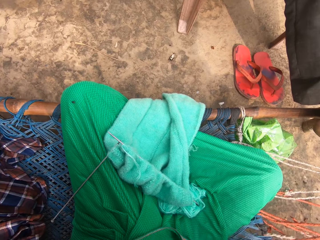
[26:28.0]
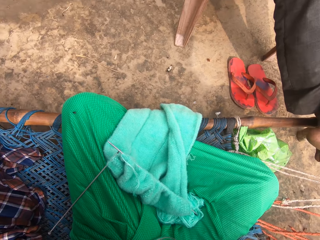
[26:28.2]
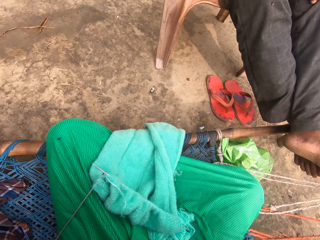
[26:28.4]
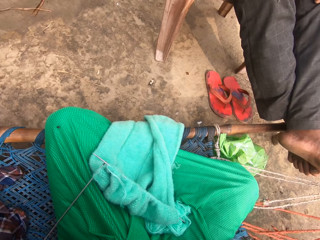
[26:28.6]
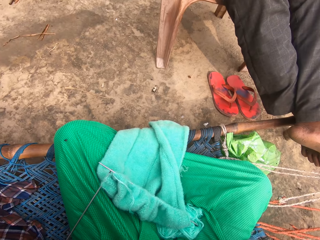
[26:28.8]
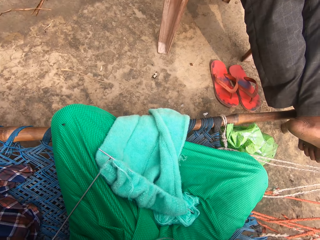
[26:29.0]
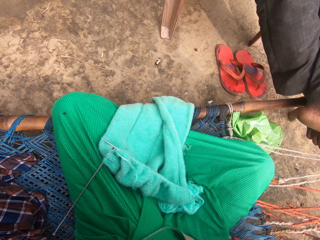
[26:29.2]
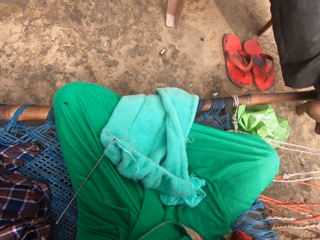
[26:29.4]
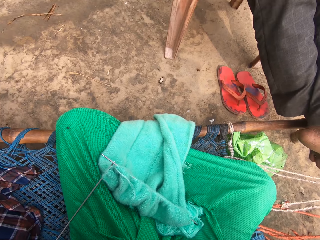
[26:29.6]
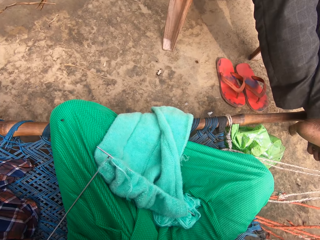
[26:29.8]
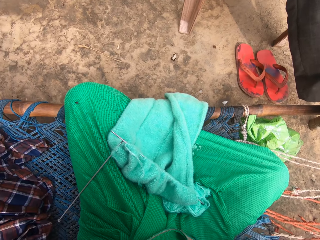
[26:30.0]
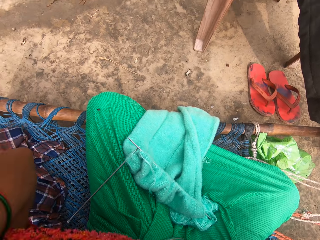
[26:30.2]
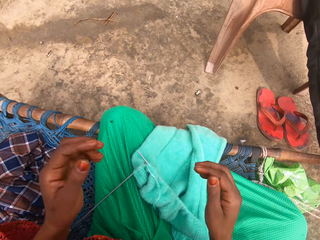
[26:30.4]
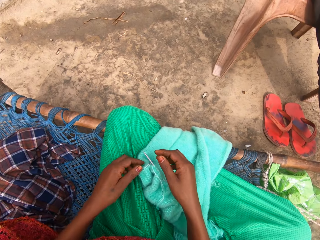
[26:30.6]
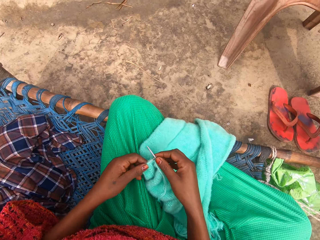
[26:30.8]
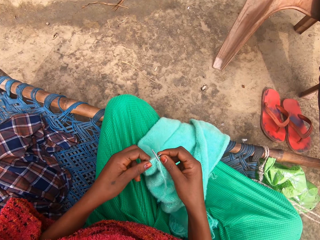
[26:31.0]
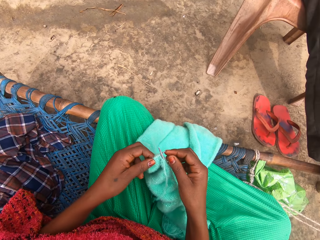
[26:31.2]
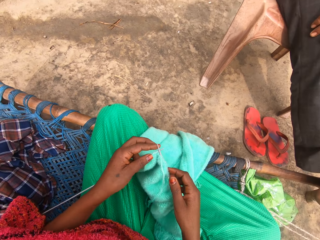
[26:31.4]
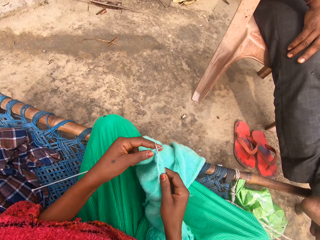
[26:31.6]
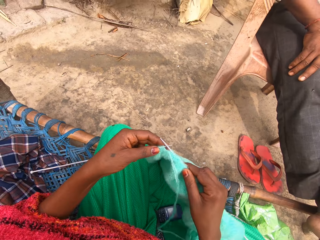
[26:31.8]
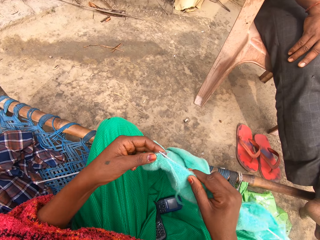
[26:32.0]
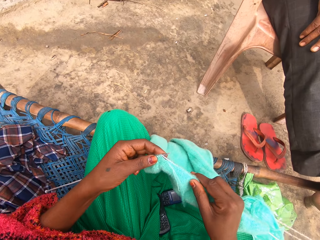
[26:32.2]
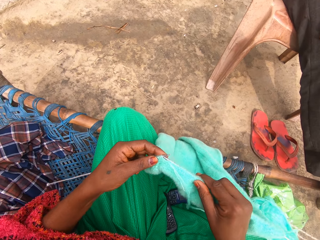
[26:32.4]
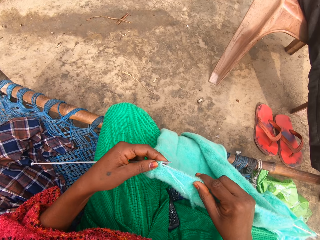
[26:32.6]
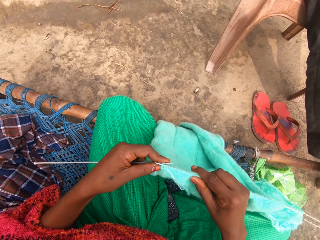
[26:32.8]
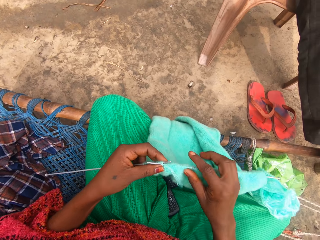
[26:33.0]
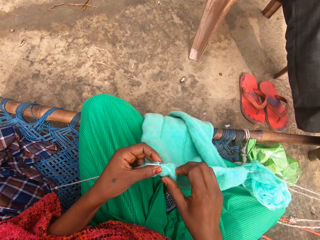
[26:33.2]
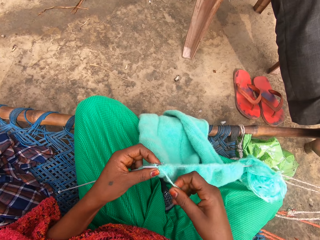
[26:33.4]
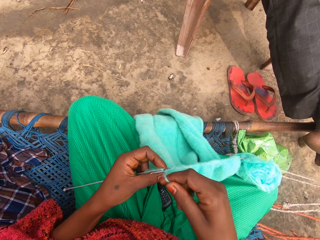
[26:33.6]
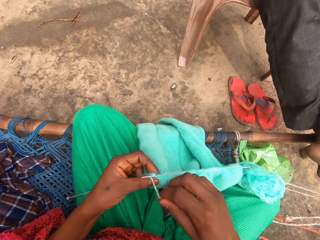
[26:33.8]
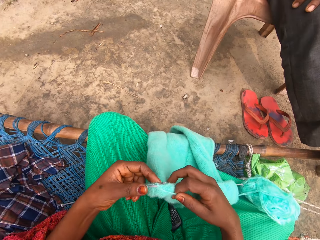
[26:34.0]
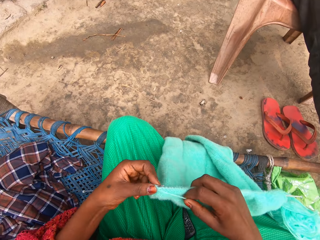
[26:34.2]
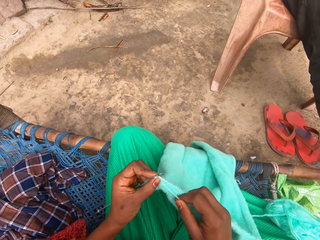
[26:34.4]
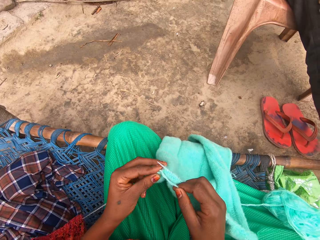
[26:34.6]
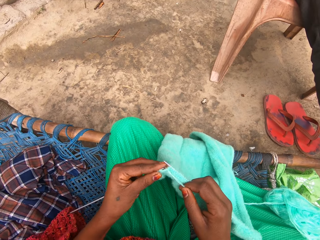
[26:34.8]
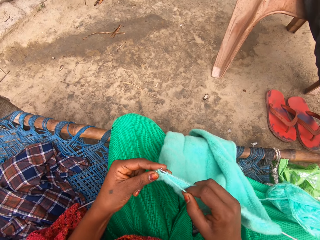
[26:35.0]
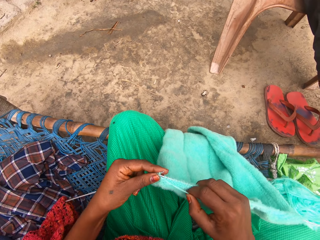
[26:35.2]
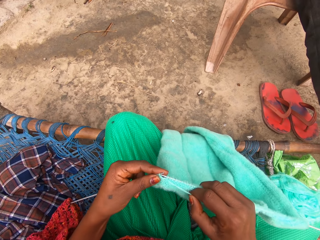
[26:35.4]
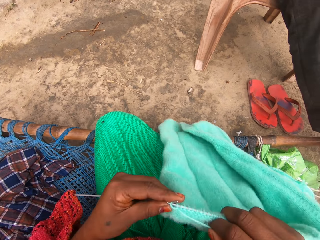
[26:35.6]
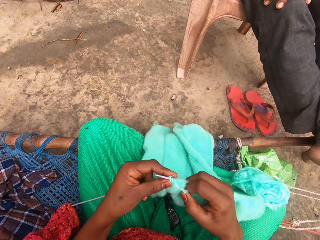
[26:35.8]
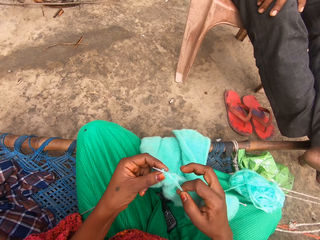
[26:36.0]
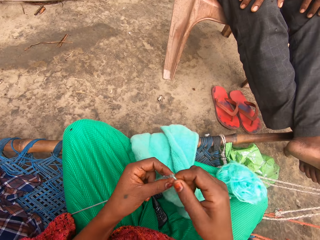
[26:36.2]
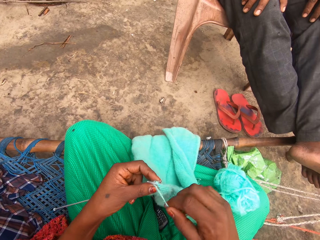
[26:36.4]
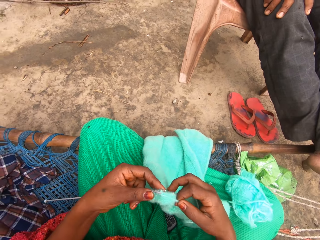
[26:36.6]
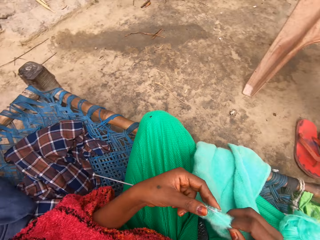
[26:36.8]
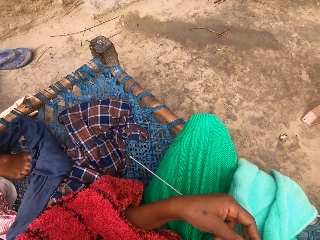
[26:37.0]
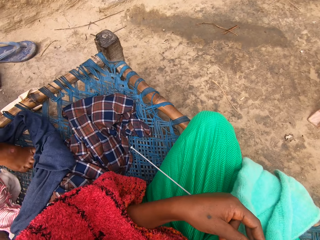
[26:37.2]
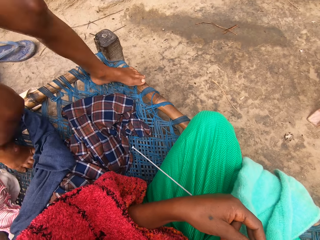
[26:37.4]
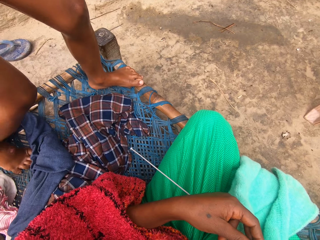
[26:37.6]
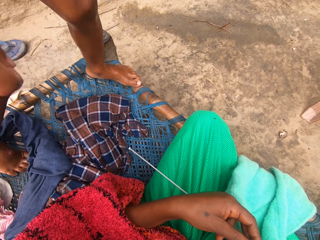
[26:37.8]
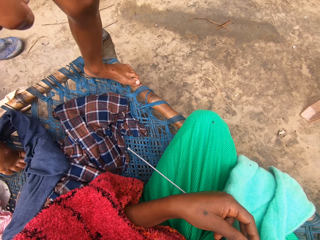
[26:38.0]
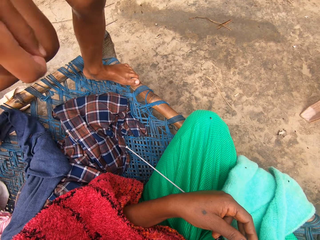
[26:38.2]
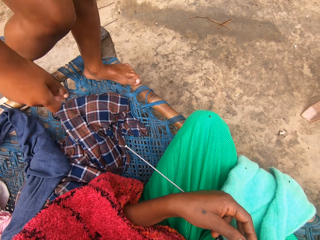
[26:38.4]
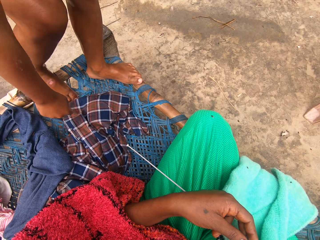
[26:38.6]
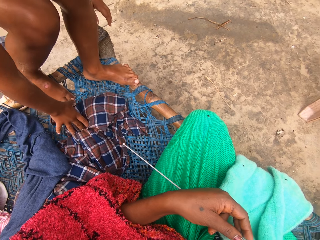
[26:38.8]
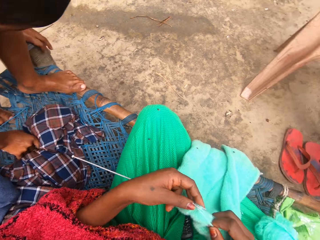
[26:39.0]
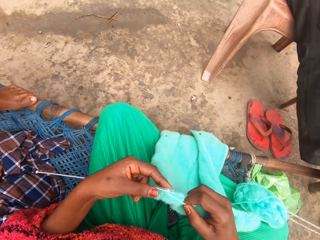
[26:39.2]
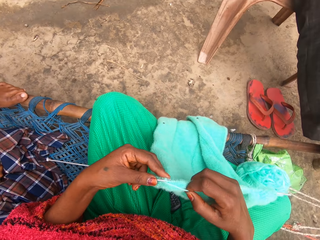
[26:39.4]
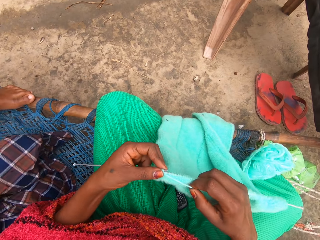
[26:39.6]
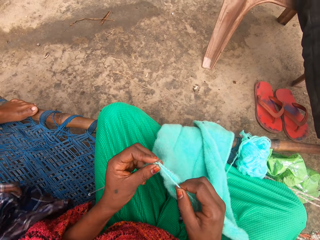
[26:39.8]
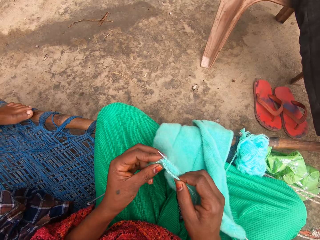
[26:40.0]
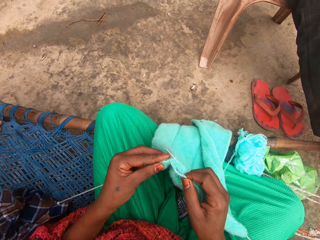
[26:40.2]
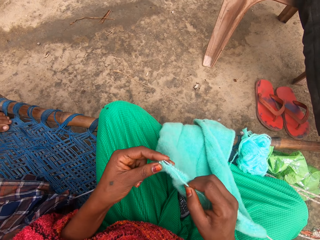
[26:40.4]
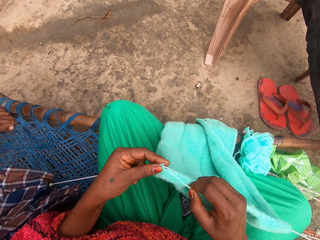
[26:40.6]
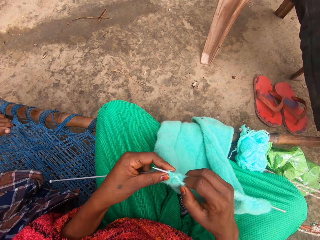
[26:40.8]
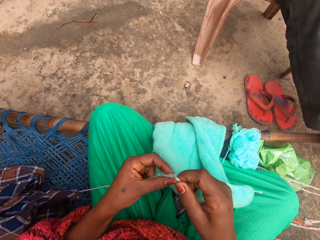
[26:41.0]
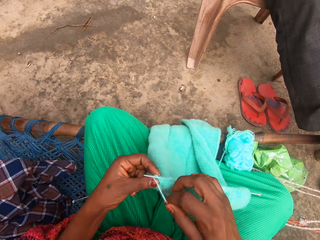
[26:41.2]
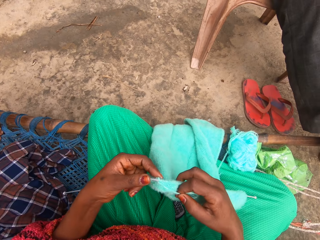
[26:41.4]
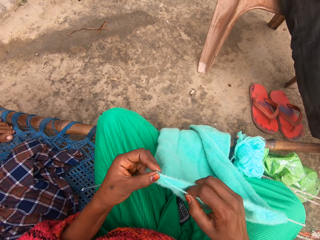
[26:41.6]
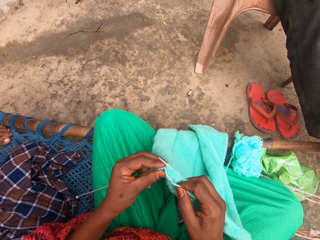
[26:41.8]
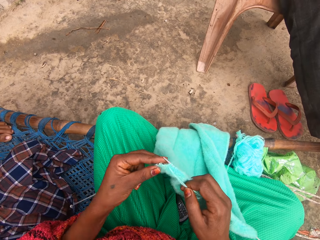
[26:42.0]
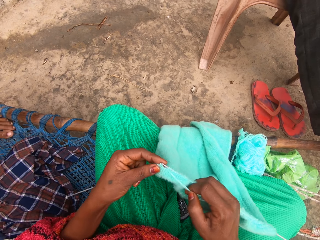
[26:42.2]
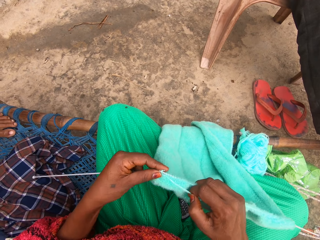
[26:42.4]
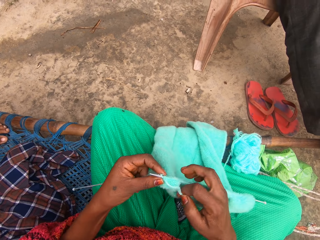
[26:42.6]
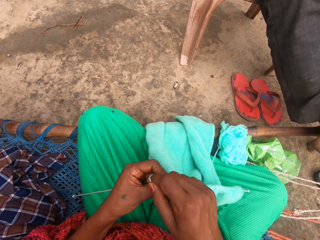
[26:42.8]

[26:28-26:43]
The camera wearer holds the weaving sticks. She lifts up the piece of garment from her legs. She knits the yarn into the piece of garment with knitting pins. She talks with someone. She looks around. A person jumps on the rope bed. The camera wearer stares at the person. She looks around. She weaves the fabric with the weaving sticks.

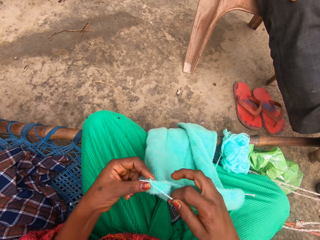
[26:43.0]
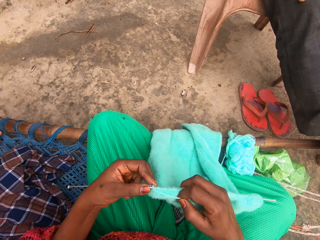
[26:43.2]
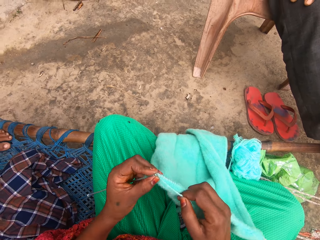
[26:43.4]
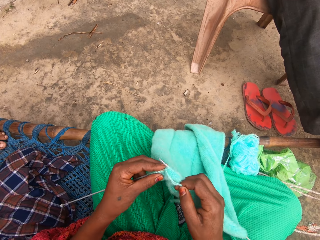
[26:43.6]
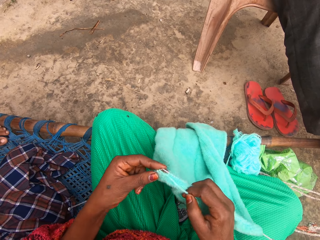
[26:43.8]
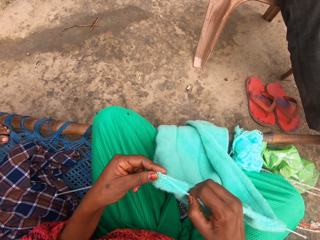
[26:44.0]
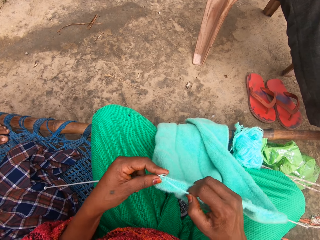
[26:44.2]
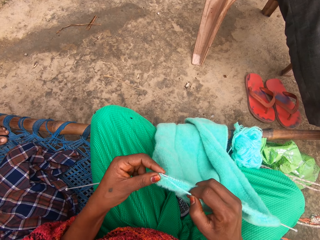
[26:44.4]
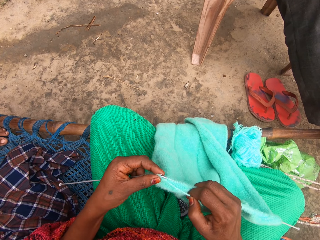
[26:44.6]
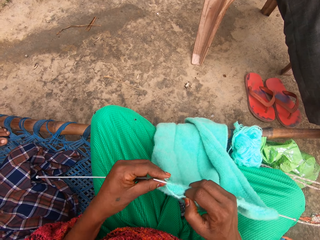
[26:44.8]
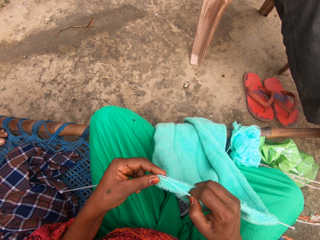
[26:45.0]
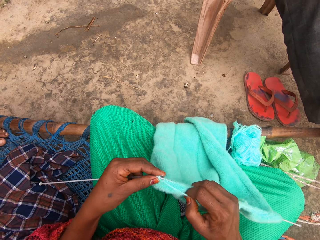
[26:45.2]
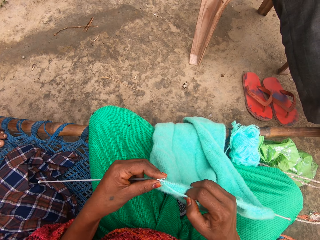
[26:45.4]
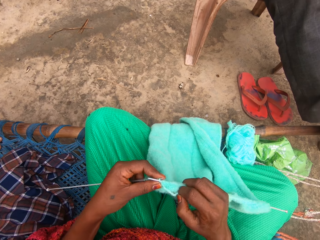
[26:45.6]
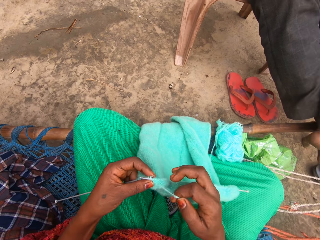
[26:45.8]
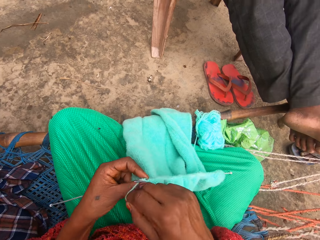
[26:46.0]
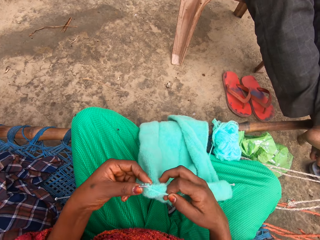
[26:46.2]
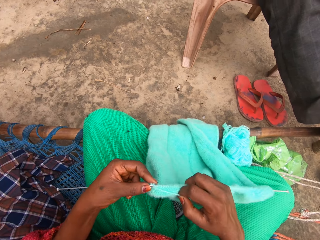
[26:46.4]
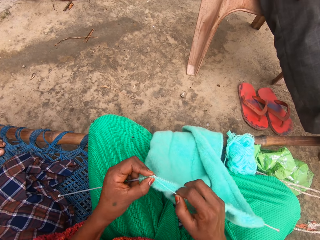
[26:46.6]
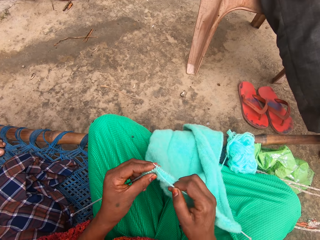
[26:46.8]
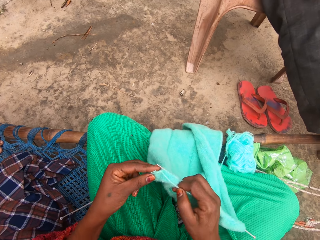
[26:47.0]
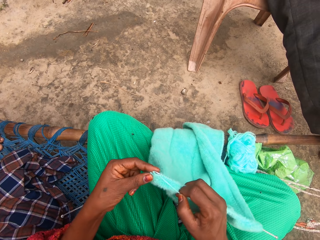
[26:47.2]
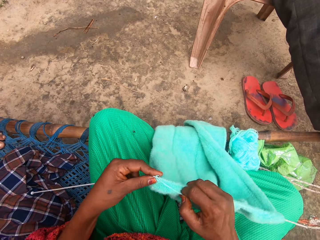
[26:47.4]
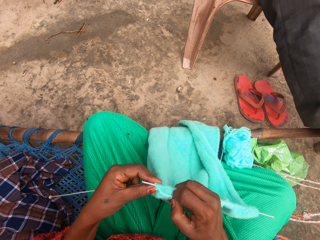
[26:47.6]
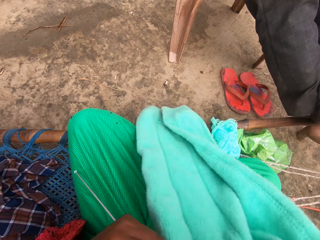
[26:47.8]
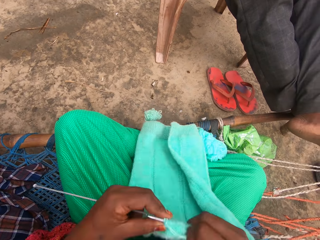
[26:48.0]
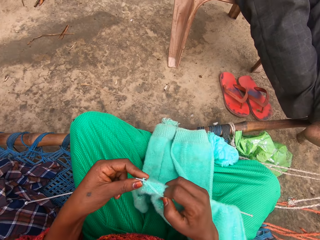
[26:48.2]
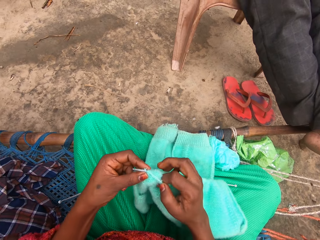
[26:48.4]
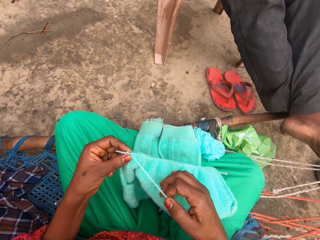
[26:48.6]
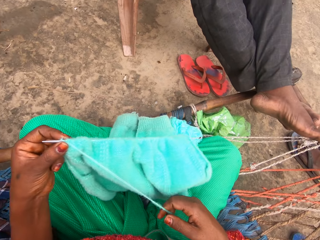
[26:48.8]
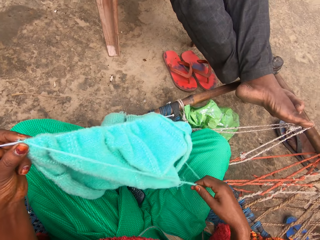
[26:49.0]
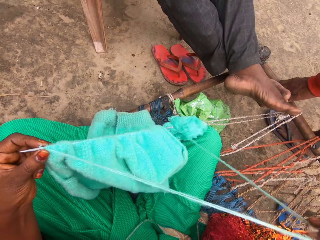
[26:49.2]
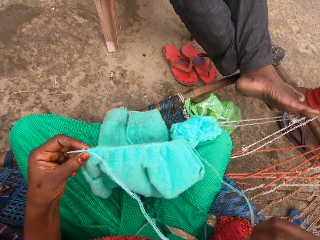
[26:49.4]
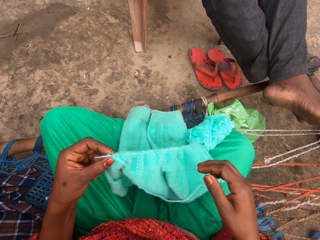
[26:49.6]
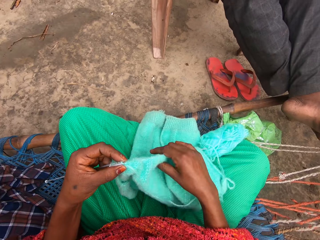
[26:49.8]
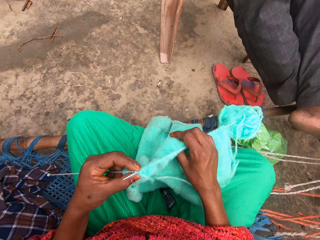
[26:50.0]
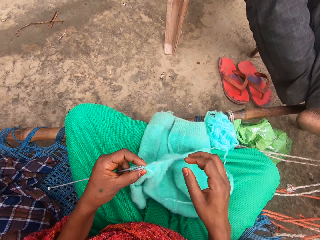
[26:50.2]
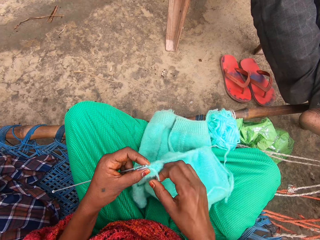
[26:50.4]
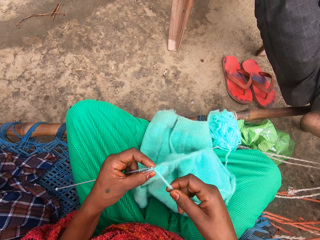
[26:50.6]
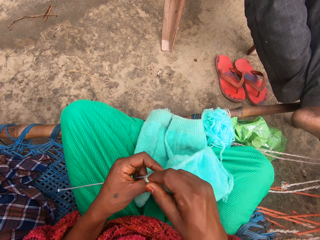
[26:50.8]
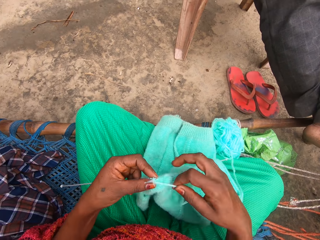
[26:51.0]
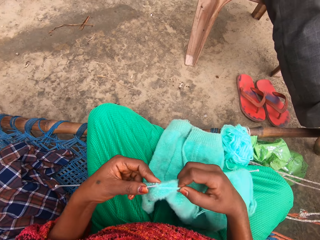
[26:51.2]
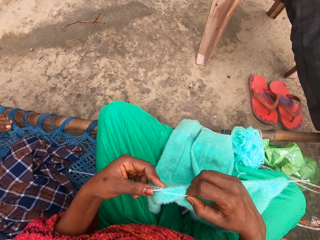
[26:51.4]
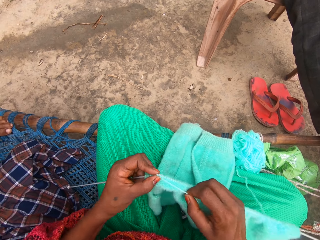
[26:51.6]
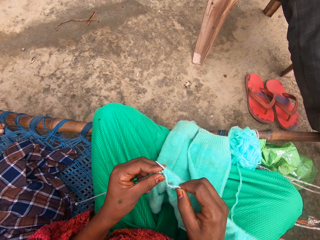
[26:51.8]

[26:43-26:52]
The camera wearer moves the fabric on her thighs. She pulls the yarn with her right hand. She holds the fabric. She knits the yarn into a piece of garment with knitting pins.
